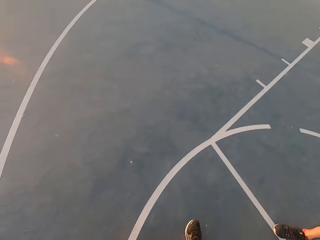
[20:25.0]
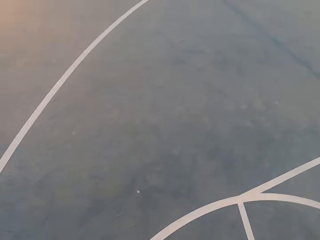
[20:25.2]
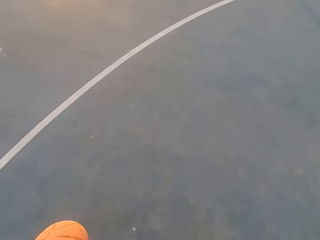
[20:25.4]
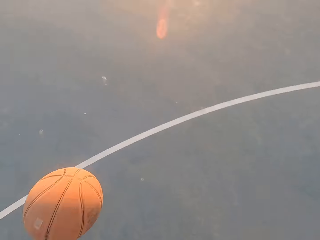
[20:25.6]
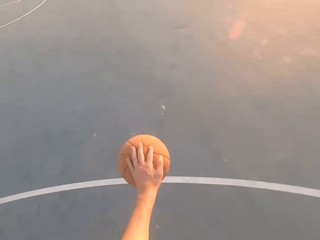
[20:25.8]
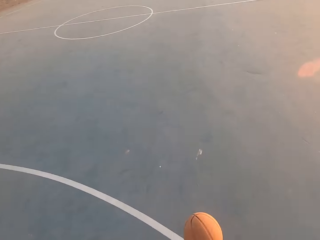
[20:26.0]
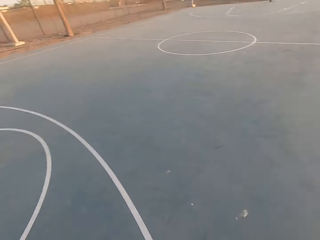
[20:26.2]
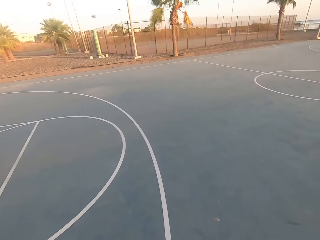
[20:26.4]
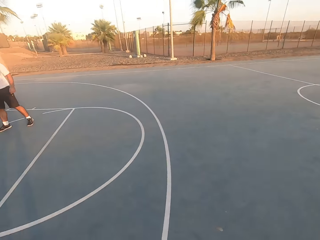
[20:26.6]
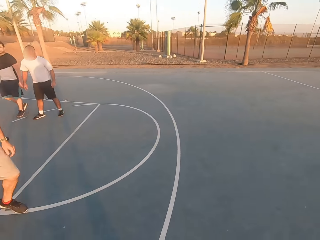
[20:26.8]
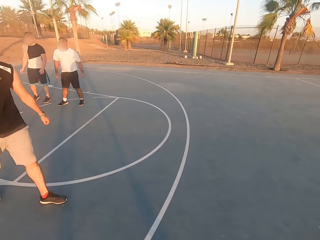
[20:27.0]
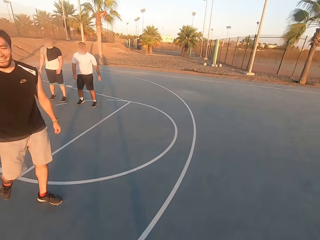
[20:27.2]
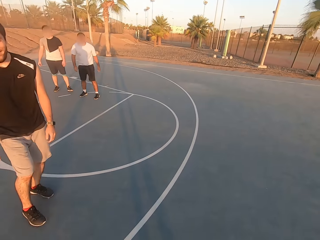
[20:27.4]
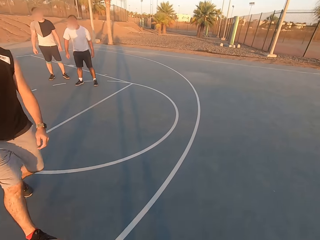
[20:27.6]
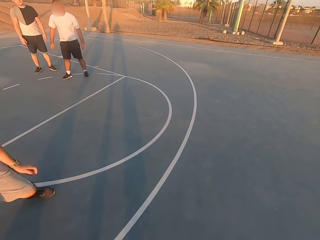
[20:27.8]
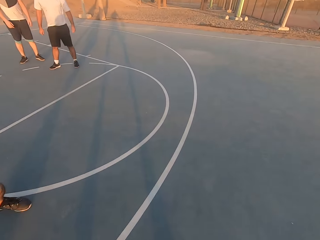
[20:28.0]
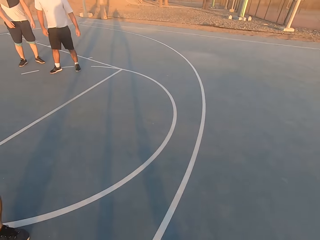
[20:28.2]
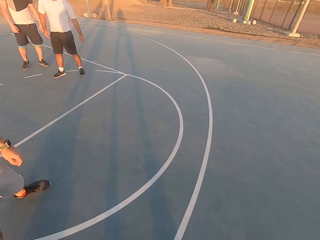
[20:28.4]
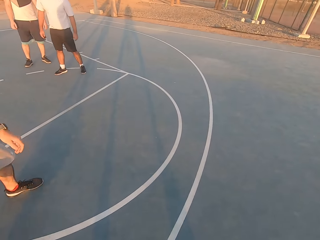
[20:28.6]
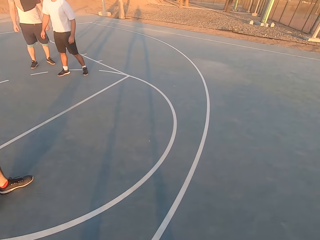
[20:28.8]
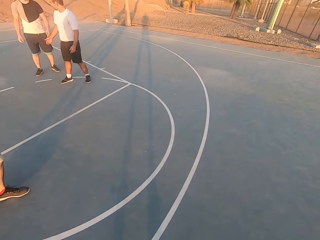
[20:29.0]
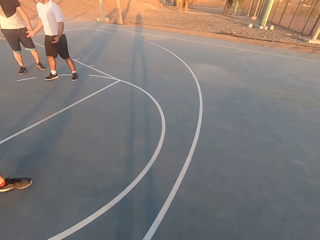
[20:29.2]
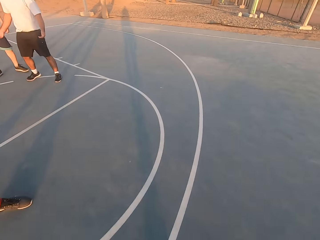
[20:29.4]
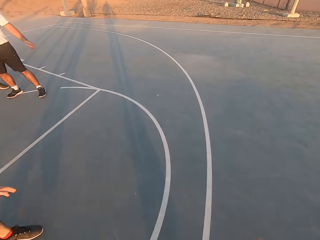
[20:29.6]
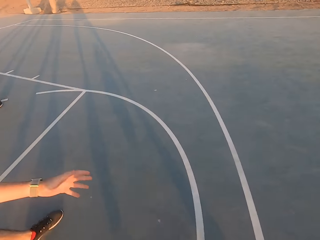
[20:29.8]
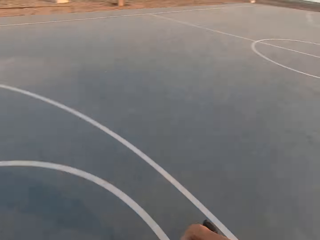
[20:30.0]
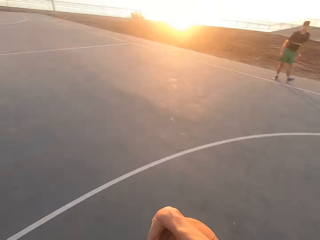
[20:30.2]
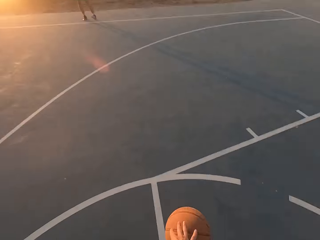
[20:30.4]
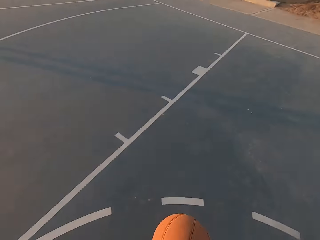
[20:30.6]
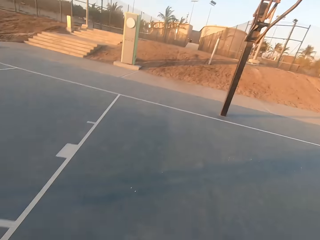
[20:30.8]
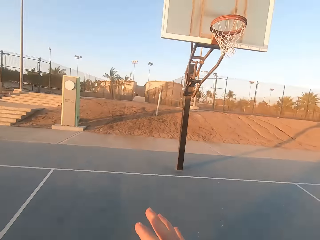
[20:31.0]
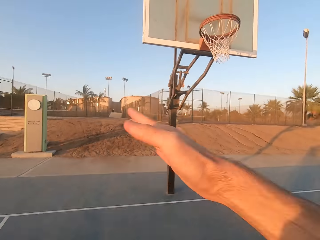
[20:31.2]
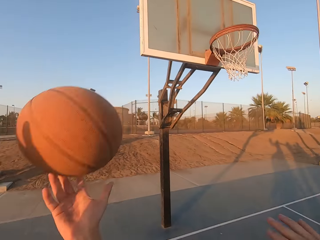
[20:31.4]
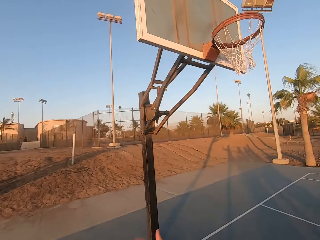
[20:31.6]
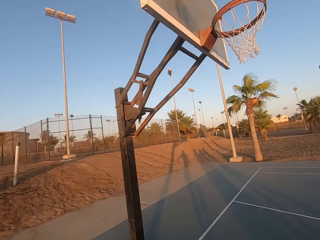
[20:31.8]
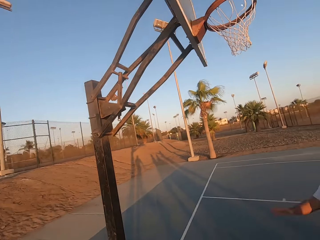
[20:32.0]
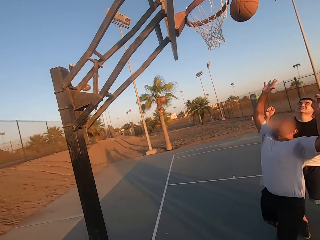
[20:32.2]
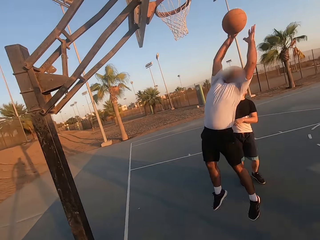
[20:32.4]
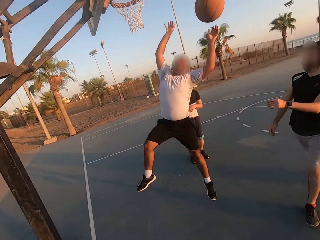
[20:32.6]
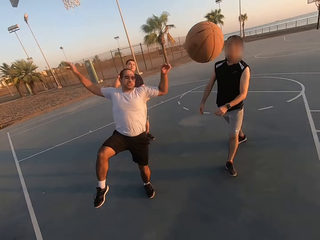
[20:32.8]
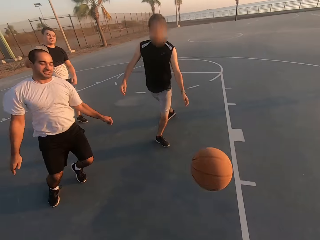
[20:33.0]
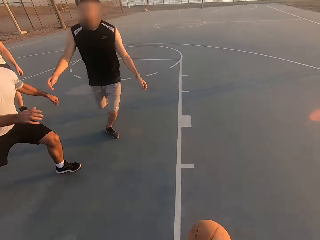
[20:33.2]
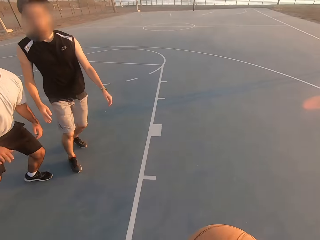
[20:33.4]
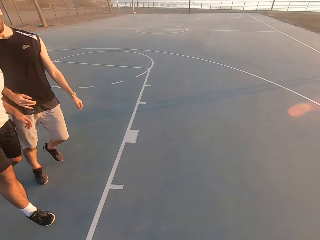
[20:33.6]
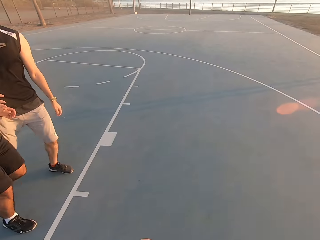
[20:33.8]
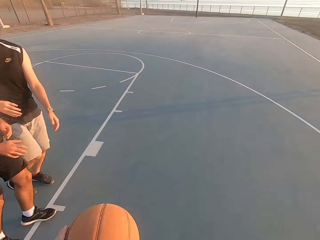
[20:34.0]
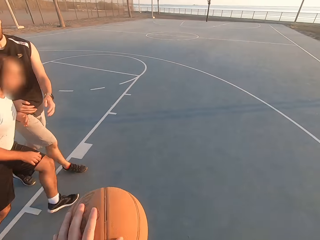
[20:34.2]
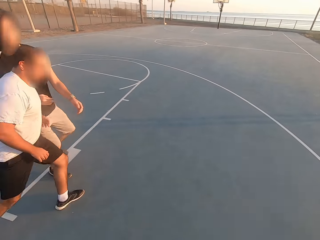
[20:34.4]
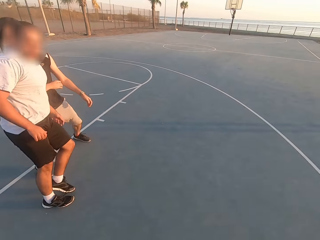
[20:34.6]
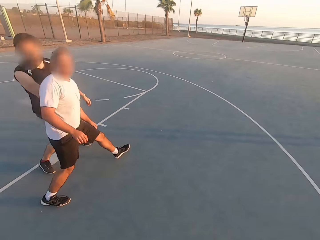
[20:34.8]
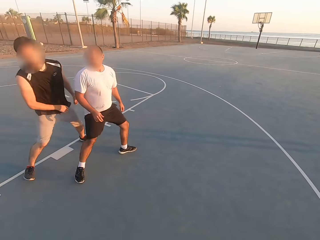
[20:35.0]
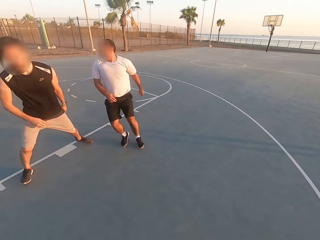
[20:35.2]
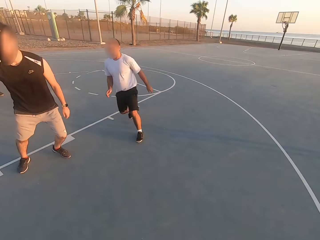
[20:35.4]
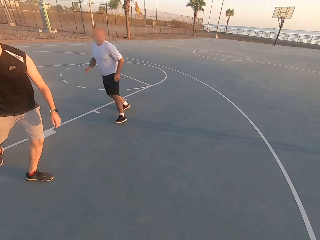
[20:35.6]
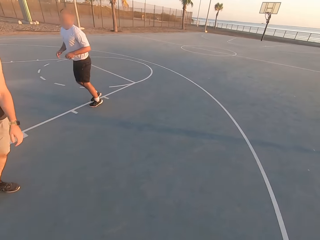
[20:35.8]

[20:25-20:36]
The camera wearer dribbles the ball. They throw the ball in the hoop. A man taps the ball. The camera wearer dribbles the ball.

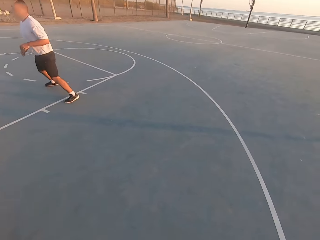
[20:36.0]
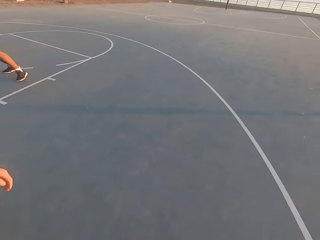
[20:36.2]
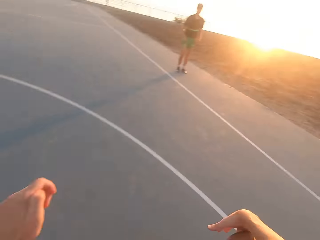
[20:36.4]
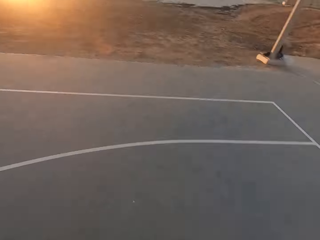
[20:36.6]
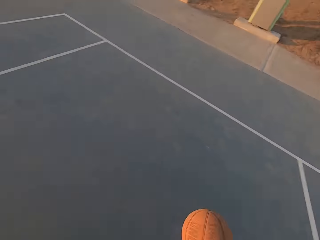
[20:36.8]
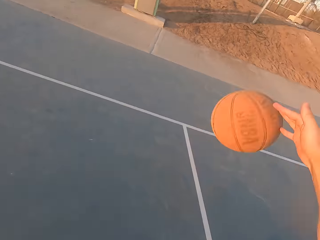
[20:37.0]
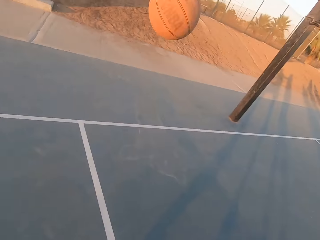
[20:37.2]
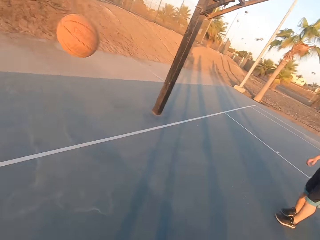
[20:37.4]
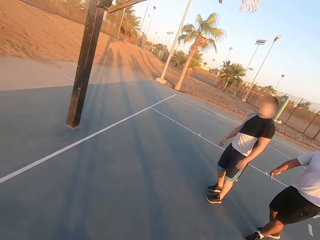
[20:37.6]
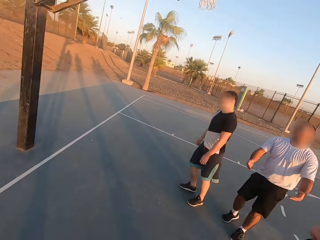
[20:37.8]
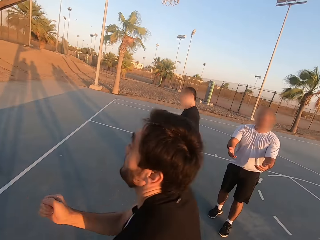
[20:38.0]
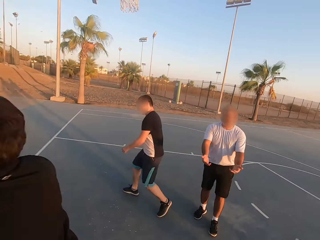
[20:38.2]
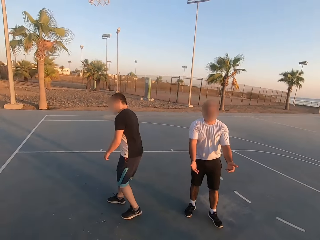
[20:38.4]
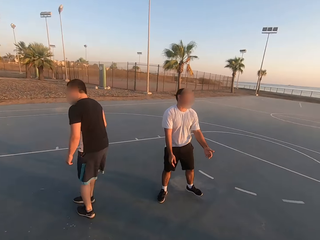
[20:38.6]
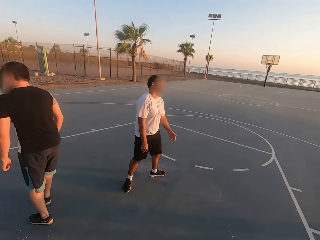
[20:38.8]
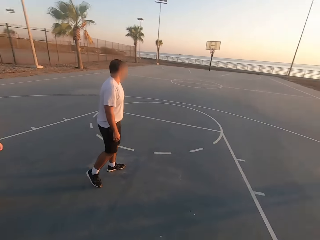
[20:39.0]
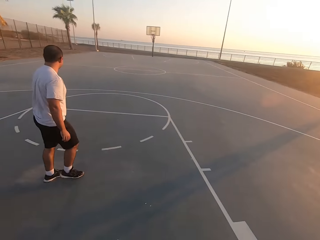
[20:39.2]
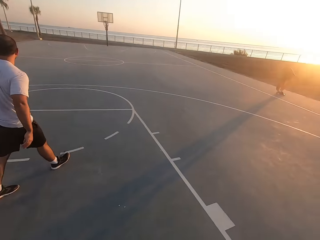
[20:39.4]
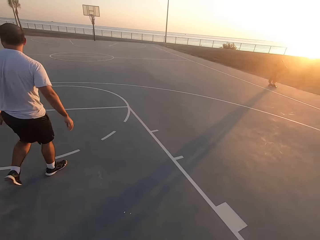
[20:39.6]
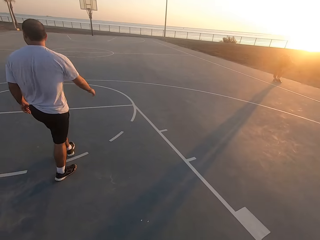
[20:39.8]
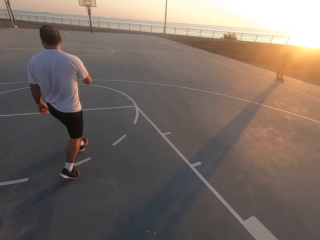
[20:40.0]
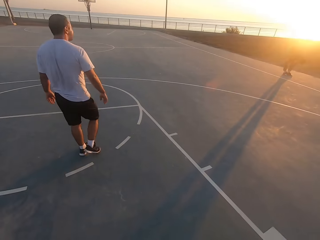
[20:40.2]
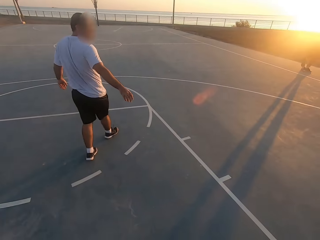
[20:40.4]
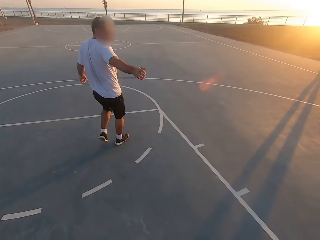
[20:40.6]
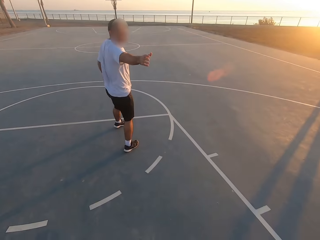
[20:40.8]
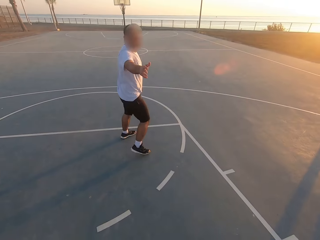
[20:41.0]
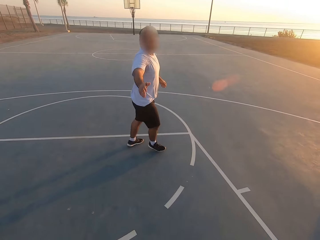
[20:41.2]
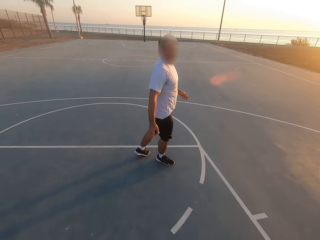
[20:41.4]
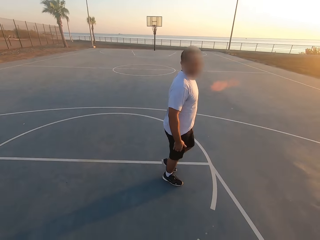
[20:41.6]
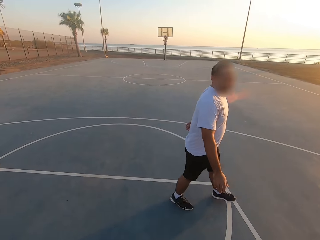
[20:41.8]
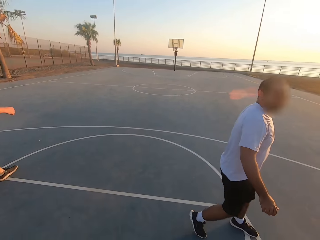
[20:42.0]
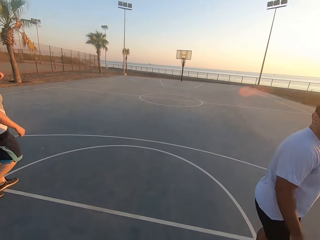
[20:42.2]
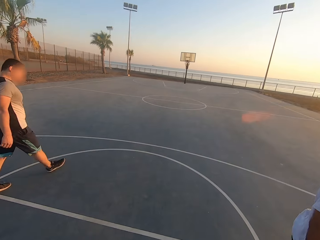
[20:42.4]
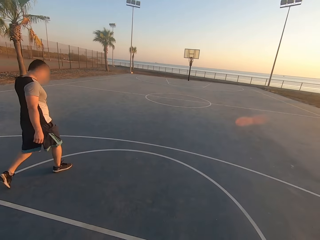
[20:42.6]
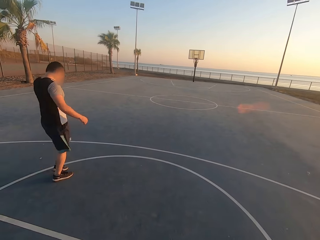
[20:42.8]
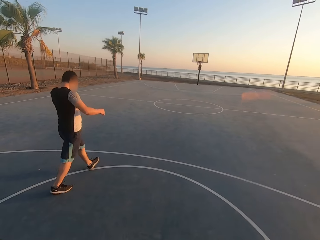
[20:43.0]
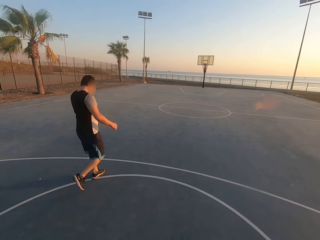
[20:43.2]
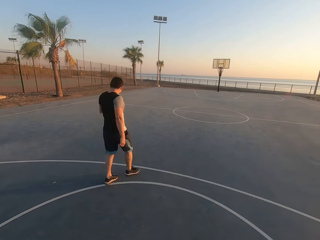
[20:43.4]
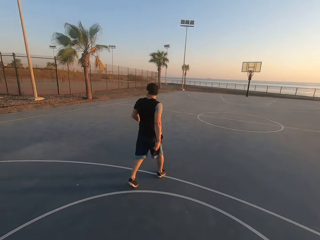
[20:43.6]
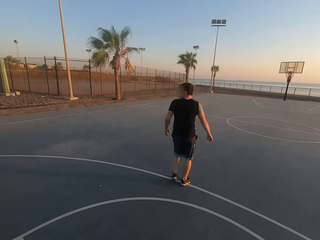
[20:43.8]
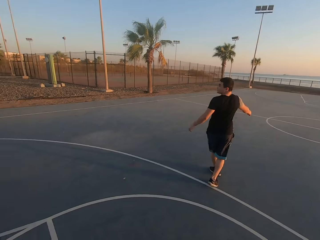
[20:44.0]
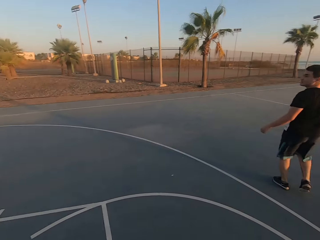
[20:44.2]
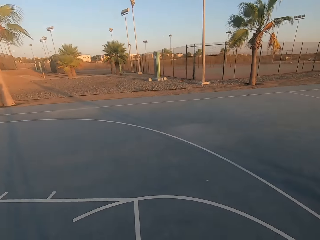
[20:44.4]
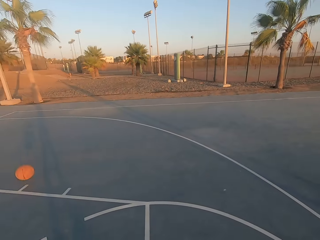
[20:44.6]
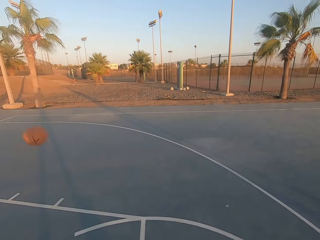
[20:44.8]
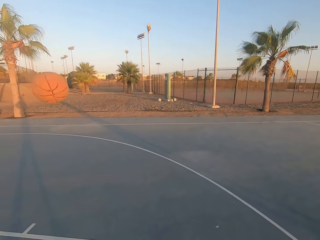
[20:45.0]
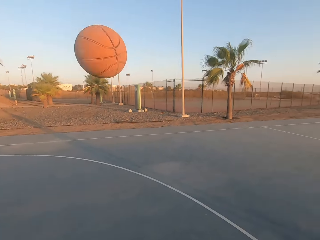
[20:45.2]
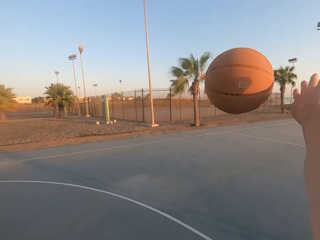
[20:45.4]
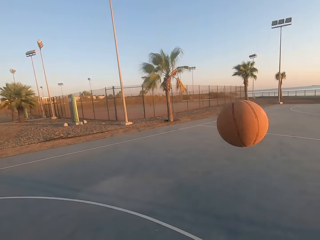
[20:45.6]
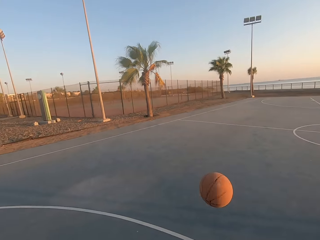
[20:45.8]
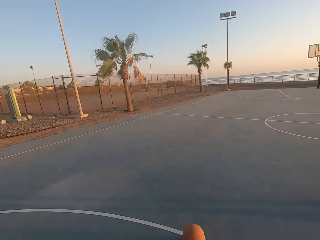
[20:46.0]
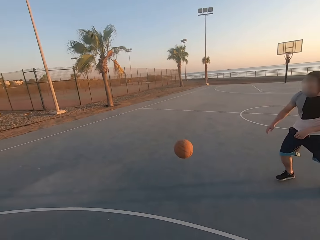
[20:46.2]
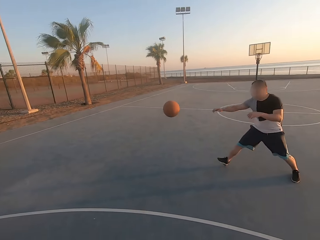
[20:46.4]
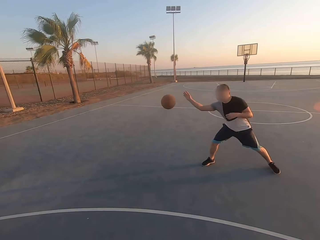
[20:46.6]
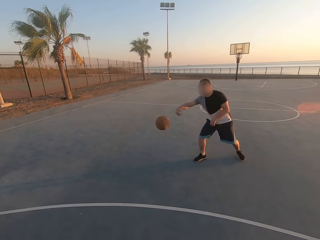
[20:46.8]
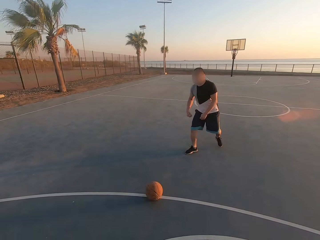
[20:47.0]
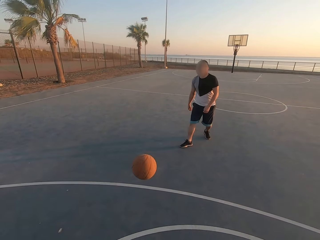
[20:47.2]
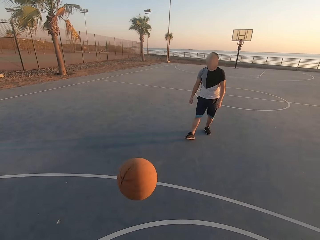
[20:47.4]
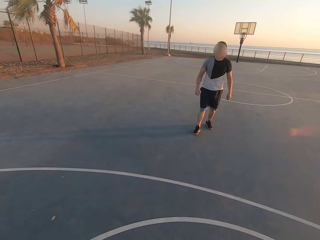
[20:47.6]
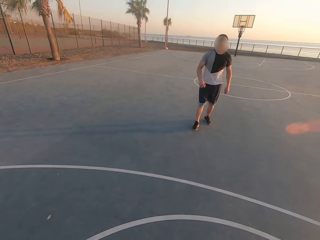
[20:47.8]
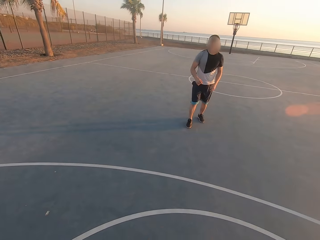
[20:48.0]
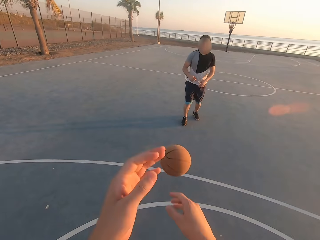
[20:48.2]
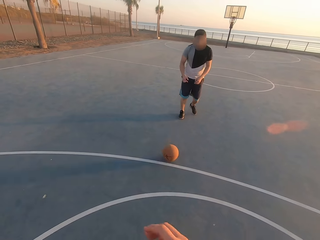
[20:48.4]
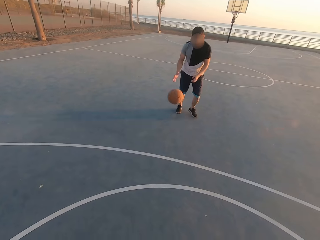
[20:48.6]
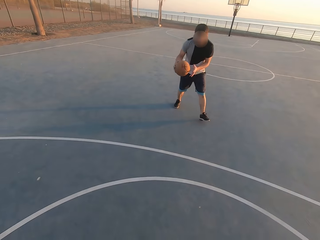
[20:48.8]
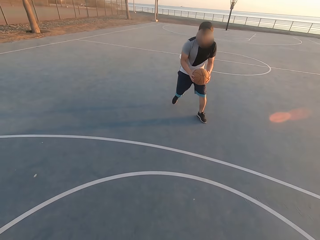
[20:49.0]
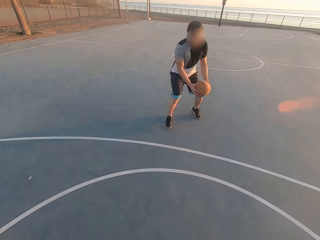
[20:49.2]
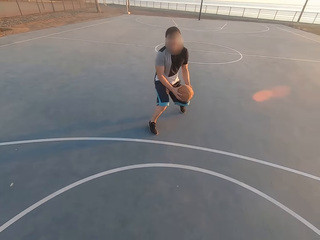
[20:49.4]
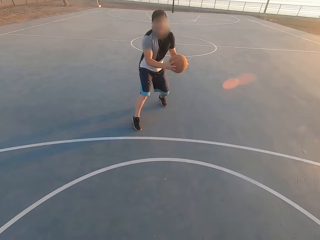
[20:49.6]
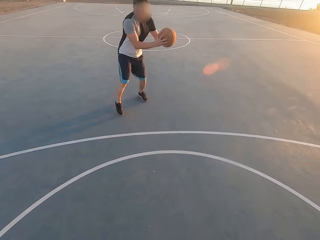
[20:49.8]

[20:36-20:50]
The camera wearer drops the ball. A man talks to the camera wearer. The man walks. The man talks to the camera wearer. Another man walks. The camera wearer looks around. A third man throws the ball to the camera wearer. They throw the ball to the second man. The second man throws the ball to the camera wearer. The camera wearer throws the ball to the second man.
